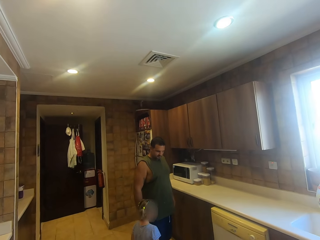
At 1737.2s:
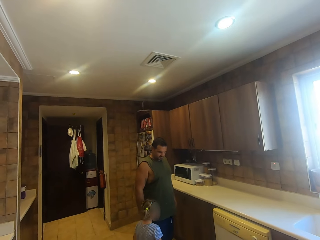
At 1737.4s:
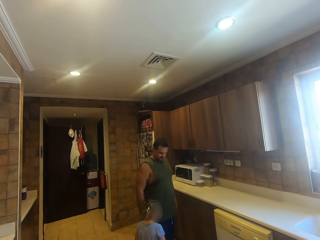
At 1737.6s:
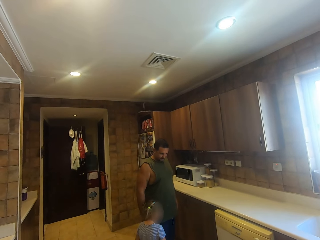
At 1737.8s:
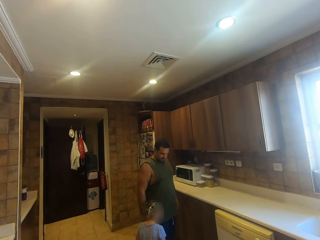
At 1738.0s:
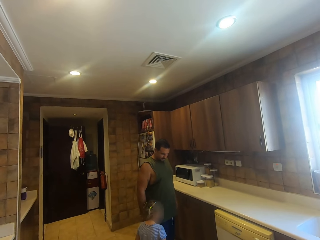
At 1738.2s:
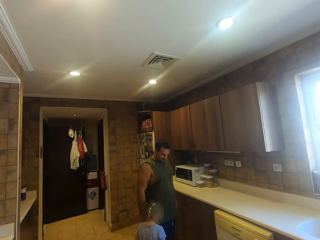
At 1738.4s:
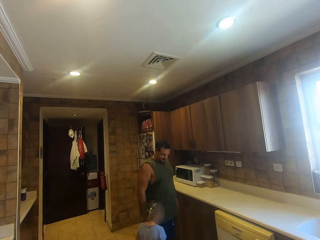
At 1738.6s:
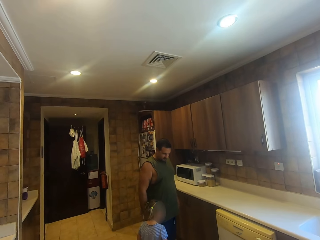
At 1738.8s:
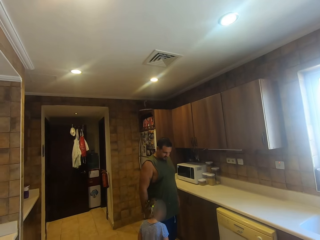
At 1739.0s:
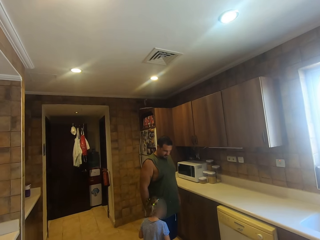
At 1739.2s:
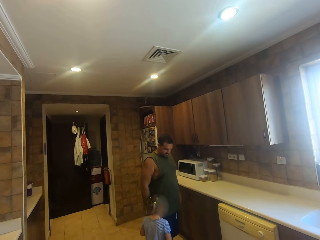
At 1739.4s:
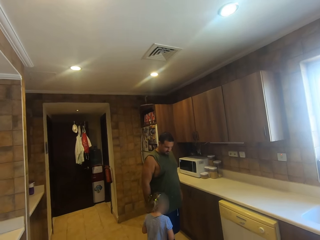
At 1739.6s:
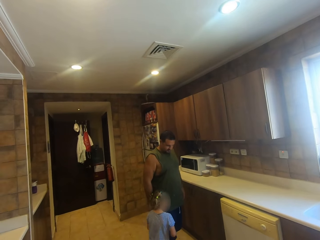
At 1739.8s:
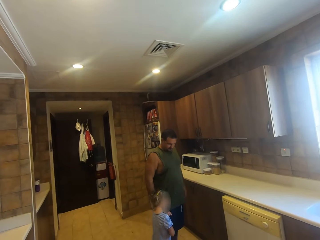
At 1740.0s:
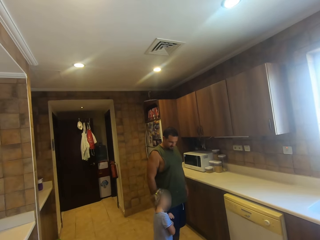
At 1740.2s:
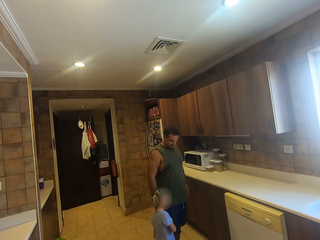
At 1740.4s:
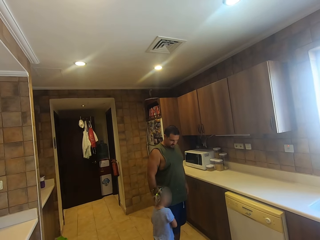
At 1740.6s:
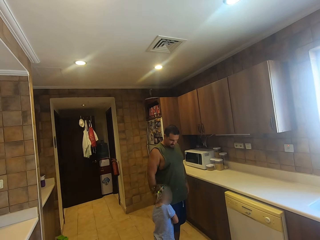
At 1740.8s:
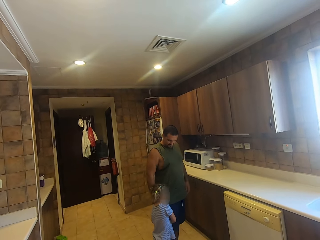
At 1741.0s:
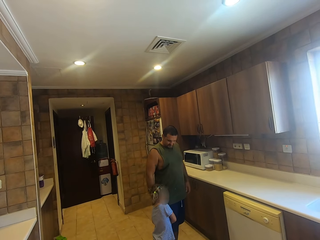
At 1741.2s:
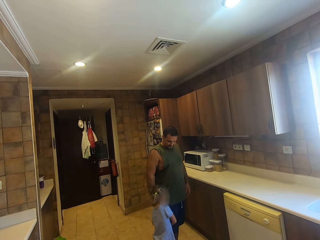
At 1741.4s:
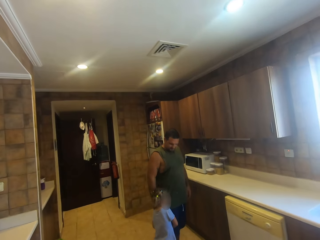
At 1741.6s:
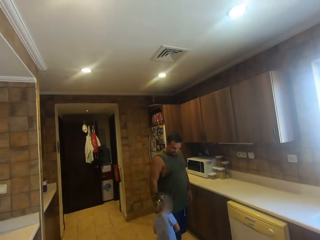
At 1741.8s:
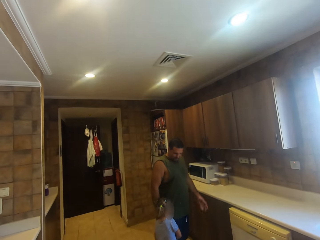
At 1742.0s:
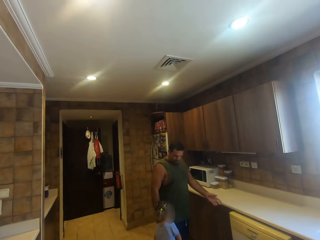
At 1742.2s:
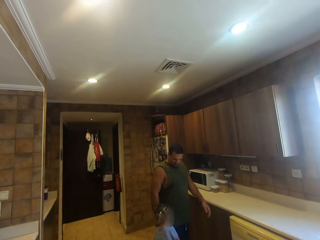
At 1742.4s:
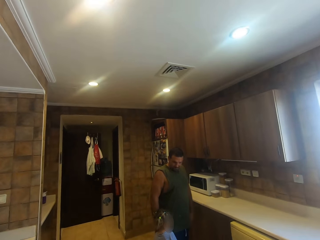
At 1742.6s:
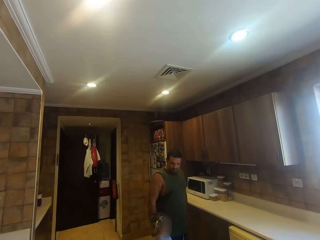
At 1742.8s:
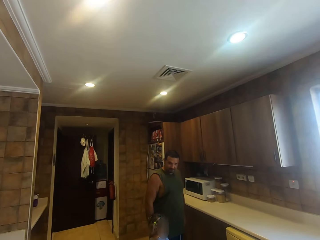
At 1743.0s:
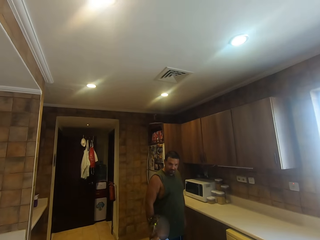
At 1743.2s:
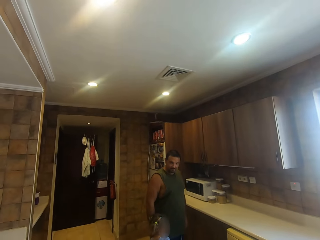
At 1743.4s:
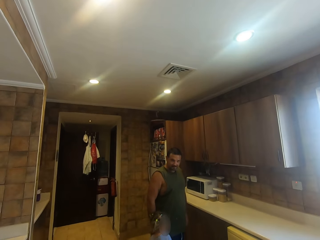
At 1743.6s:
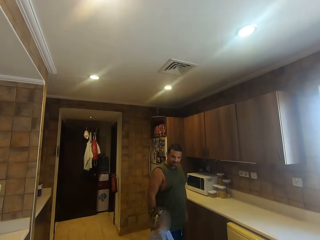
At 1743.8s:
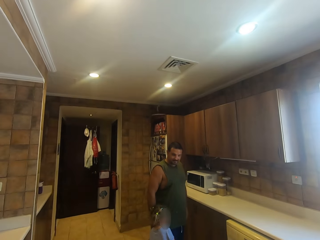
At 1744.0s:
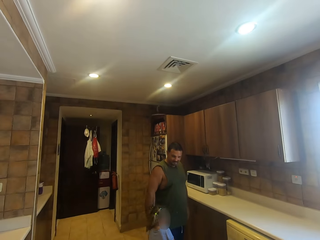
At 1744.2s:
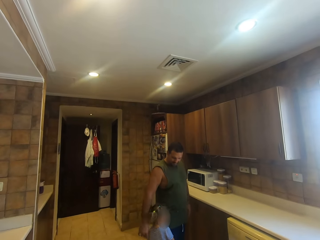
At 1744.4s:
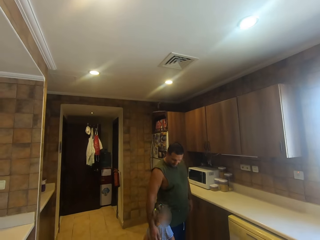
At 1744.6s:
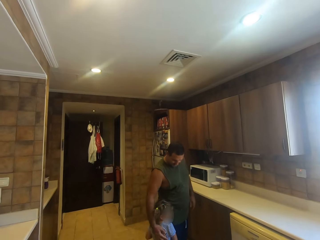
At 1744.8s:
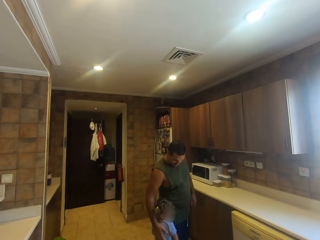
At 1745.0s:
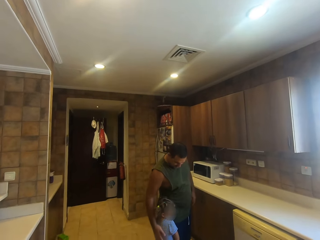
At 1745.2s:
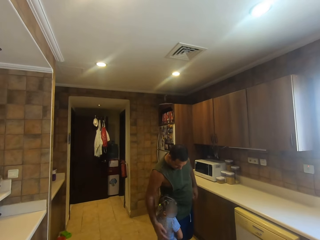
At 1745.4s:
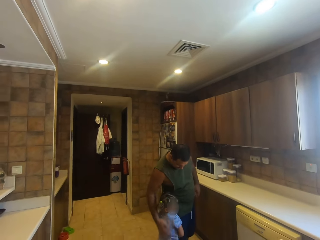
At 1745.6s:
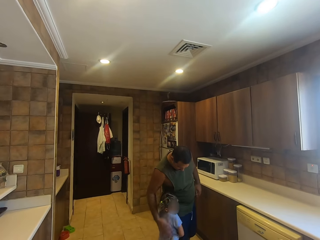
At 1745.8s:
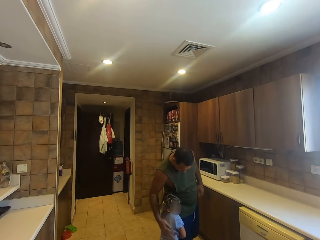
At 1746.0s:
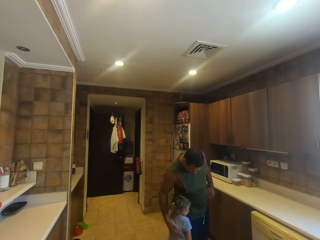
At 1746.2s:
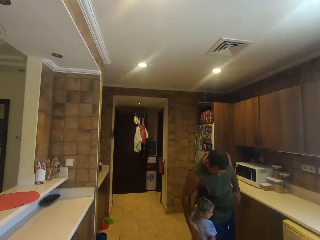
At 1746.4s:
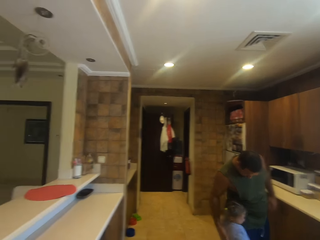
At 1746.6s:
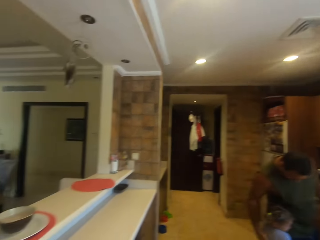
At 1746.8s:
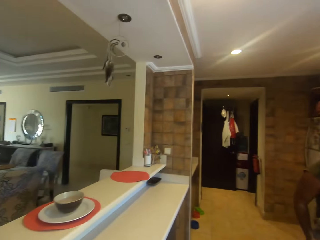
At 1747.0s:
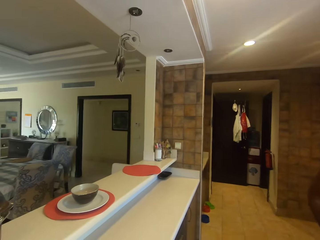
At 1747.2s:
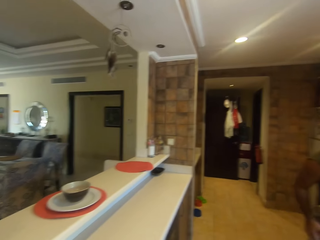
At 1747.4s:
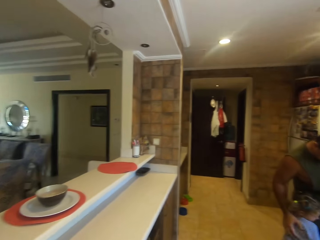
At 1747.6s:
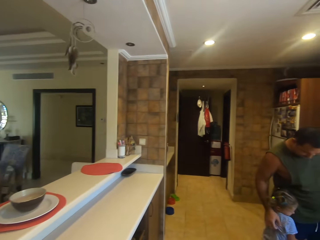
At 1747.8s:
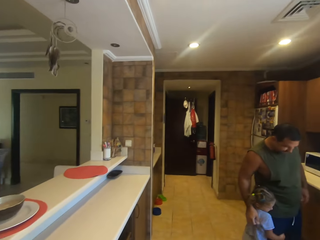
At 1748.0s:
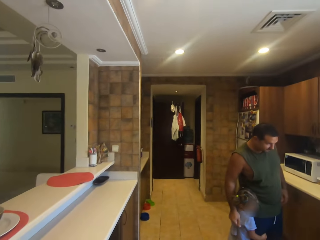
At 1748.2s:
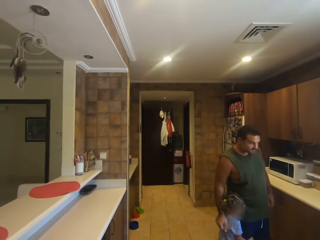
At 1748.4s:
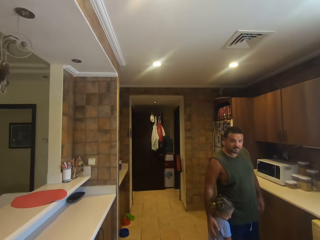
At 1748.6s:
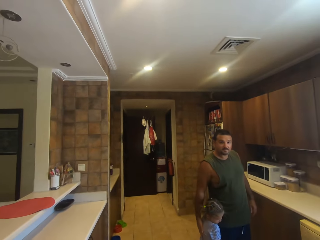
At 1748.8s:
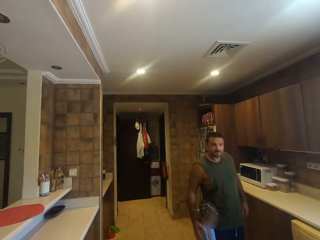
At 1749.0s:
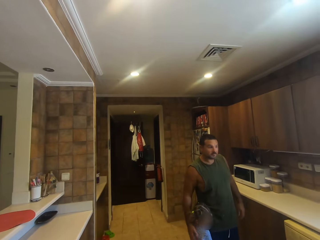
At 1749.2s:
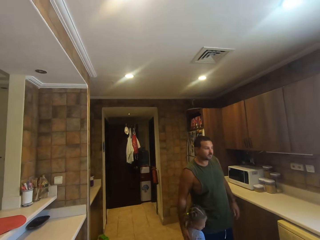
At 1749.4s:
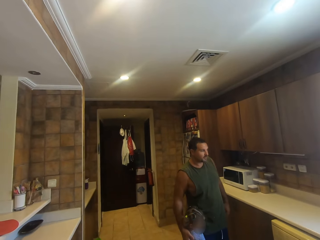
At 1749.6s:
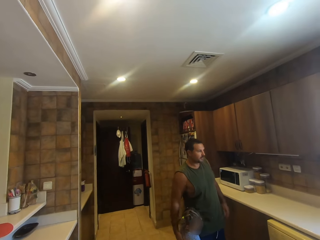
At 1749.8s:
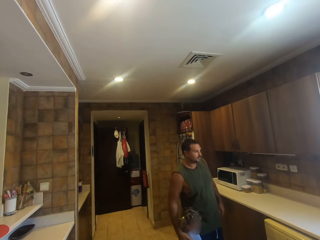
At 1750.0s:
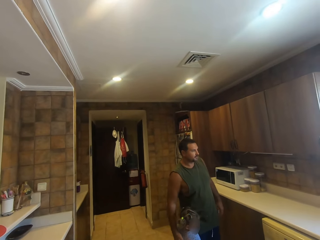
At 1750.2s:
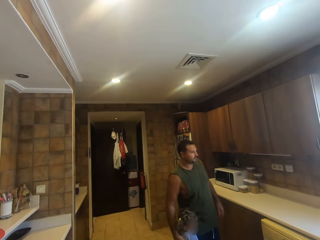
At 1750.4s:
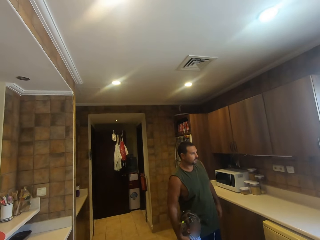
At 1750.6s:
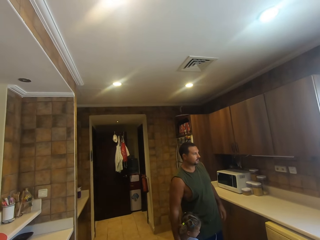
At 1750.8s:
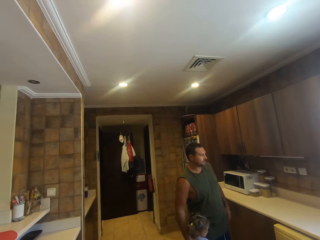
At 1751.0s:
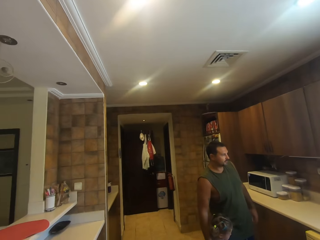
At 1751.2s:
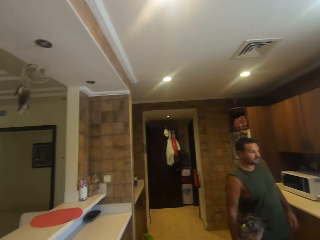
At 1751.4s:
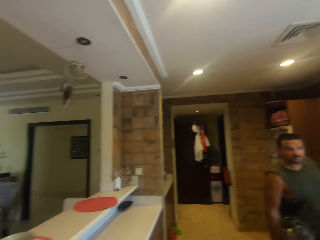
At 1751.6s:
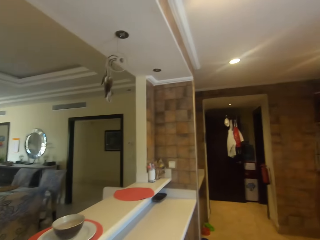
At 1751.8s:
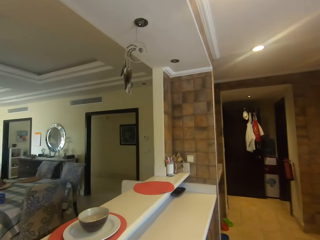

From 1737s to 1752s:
A man stands in the house. A girl stands in the house. The girl moves her hand. The man uses gestures. The man dialogues with the girl. The man rubs the girl on her back. The camera wearer turns around. The girl holds the man. The camera wearer looks around. They dialogue with the man.

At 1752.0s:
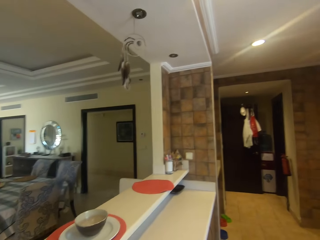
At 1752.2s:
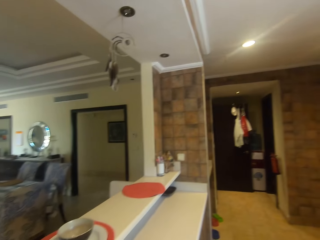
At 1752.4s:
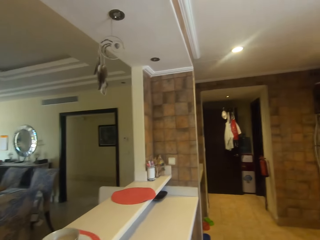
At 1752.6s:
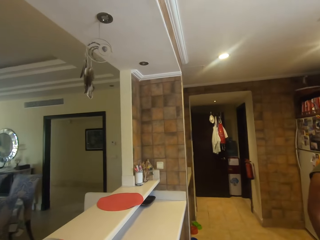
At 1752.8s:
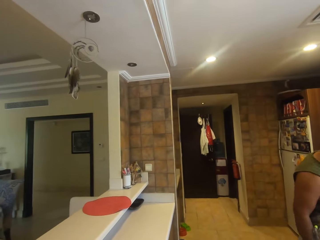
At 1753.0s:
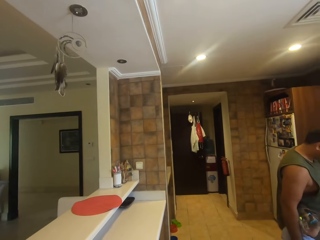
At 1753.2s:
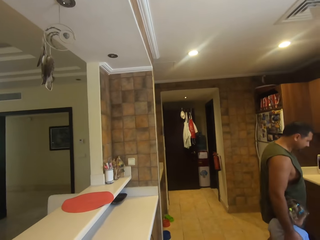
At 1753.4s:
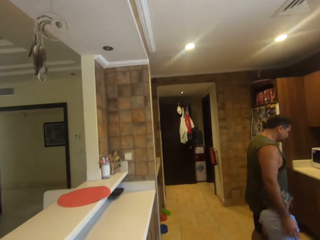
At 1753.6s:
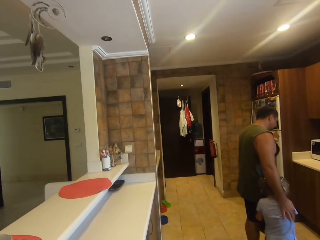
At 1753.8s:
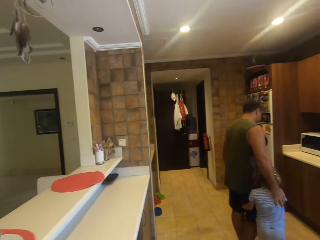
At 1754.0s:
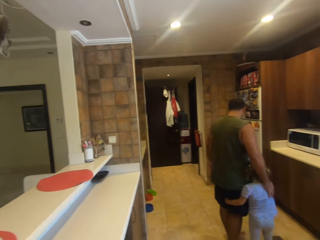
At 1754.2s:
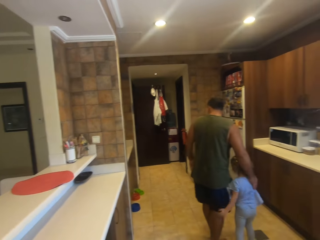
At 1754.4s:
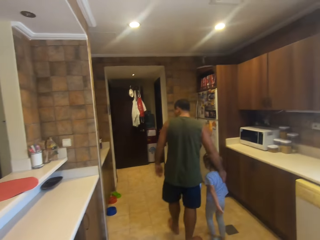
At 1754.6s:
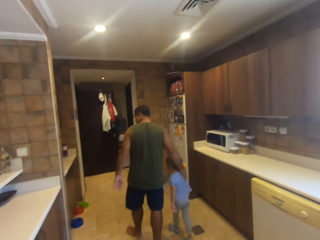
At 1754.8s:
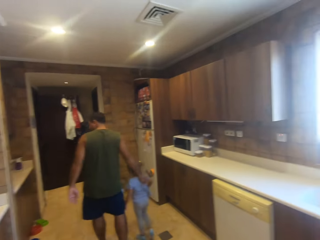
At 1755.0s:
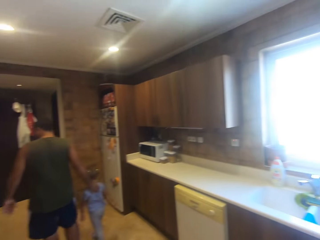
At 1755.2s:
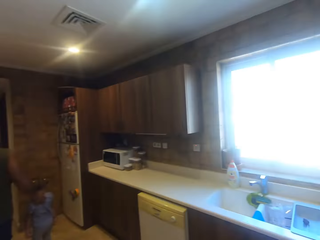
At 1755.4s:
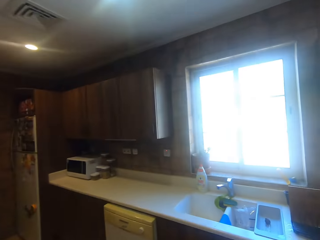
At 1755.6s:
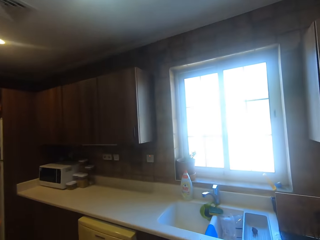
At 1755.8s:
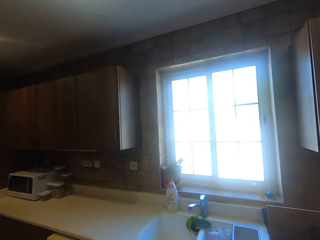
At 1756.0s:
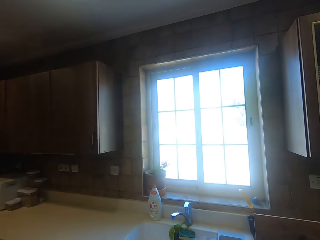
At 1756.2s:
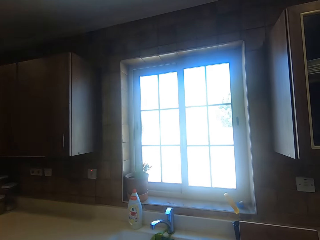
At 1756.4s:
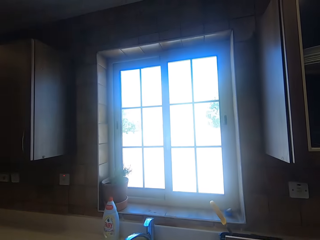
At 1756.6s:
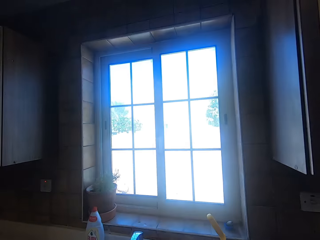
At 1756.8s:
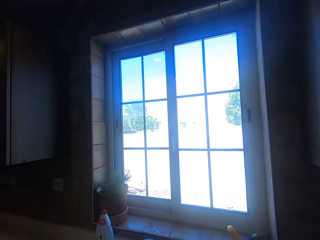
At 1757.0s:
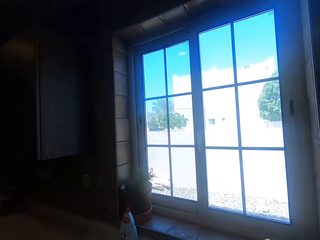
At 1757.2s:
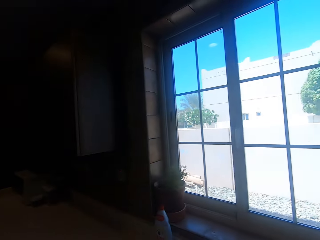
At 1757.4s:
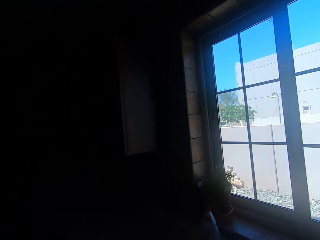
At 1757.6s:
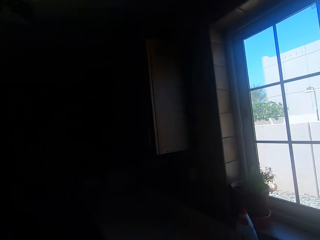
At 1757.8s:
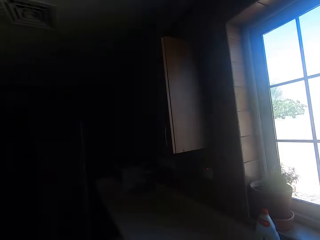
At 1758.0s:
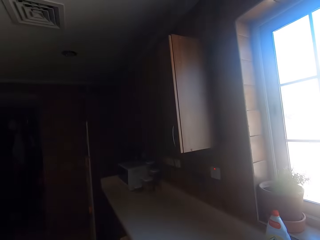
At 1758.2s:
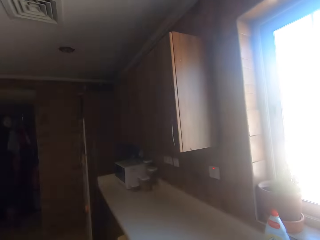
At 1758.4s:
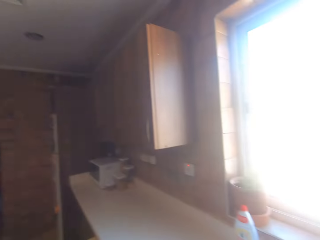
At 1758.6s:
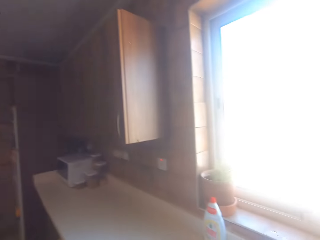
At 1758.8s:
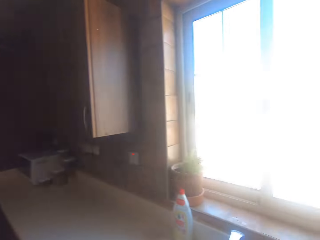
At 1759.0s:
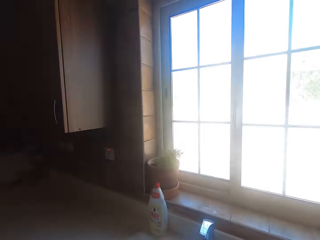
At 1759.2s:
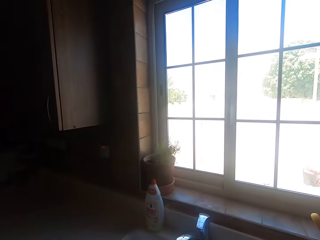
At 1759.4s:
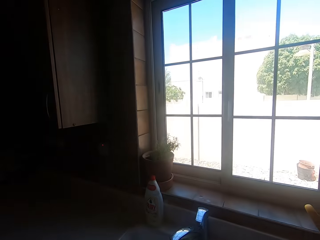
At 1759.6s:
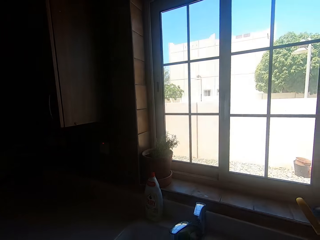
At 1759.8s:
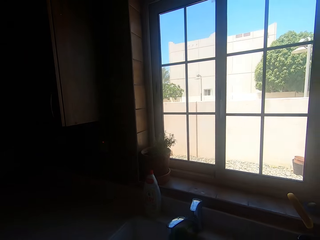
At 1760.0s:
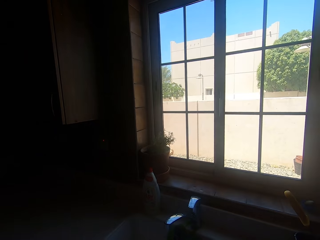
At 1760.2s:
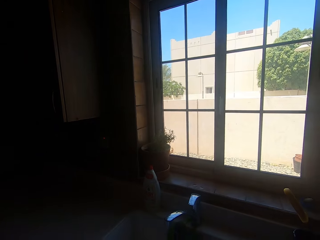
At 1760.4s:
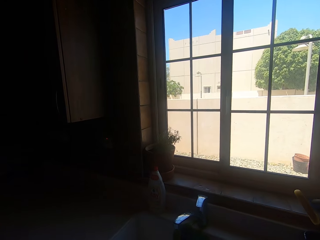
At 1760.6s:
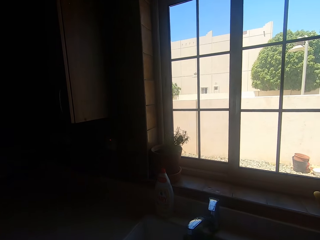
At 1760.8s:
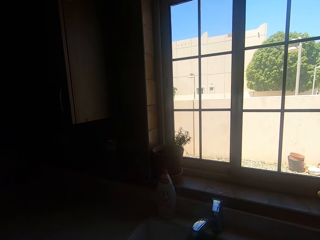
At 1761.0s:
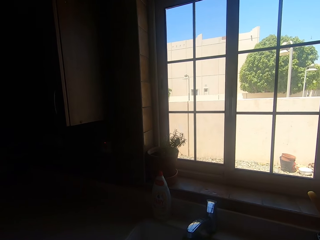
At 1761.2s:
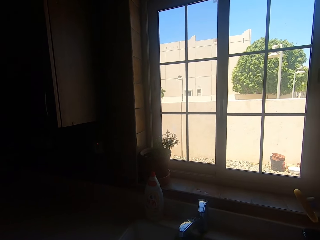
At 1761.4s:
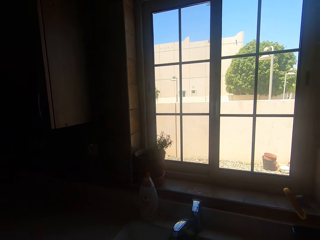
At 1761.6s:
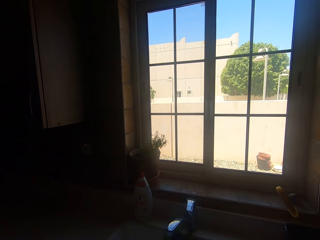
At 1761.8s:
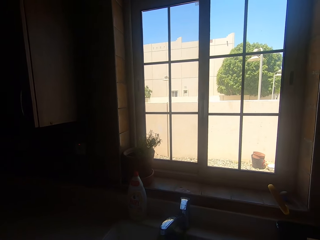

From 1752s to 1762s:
A girl walks in the house. A man walks in the house. The camera wearer walks around. They look around. They stand in the house.
